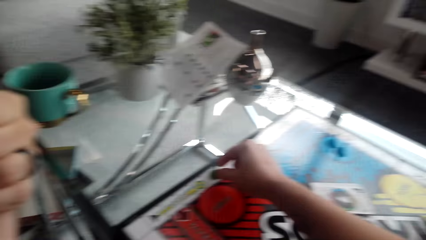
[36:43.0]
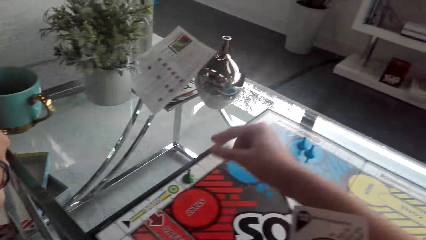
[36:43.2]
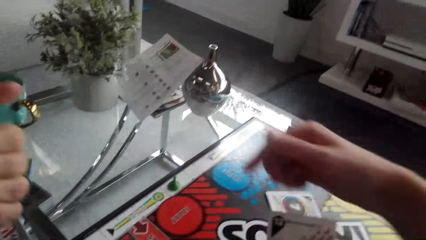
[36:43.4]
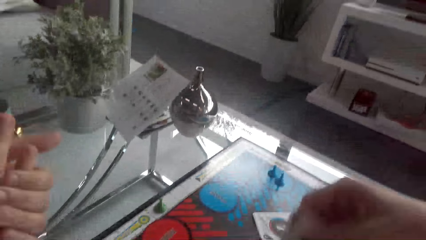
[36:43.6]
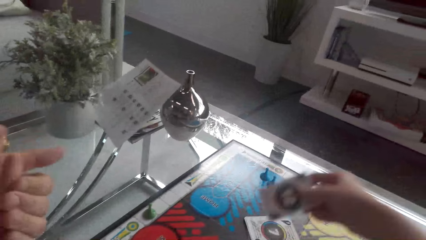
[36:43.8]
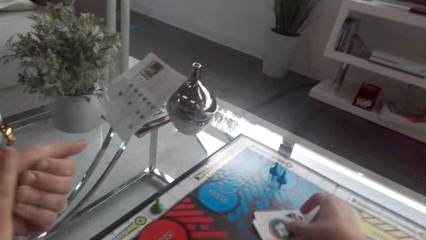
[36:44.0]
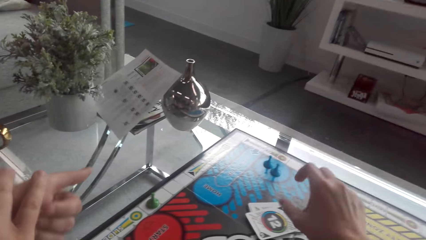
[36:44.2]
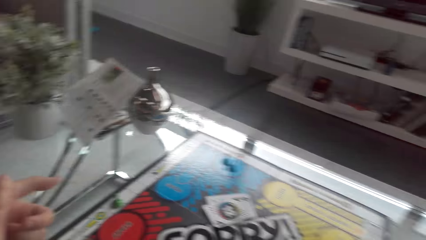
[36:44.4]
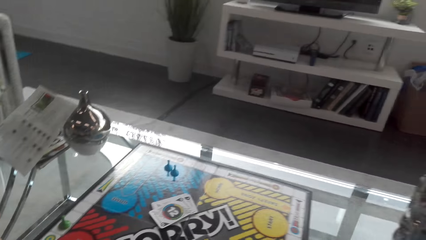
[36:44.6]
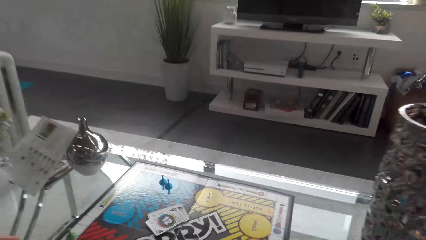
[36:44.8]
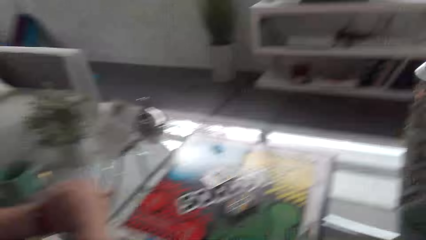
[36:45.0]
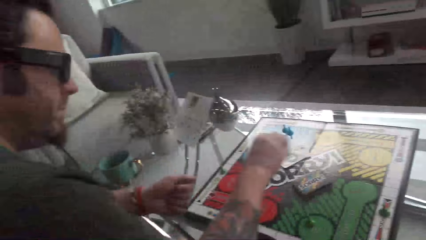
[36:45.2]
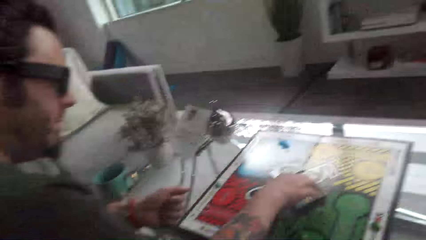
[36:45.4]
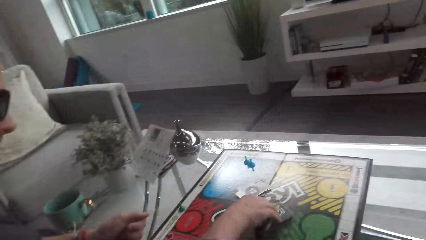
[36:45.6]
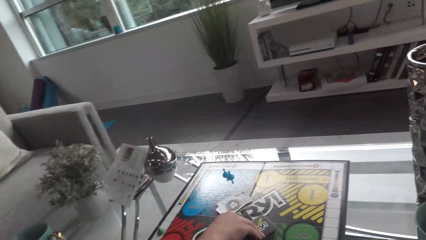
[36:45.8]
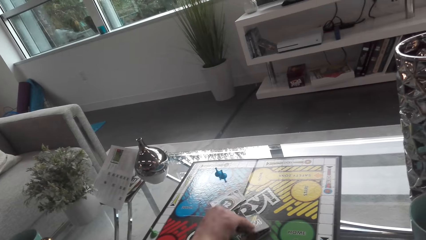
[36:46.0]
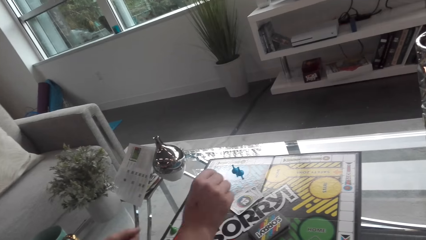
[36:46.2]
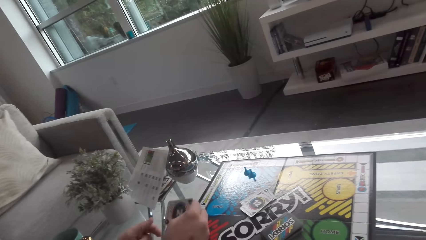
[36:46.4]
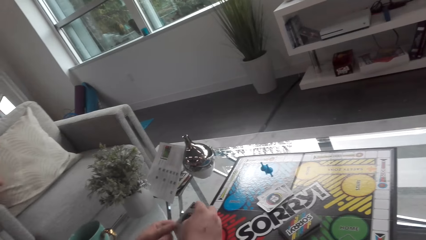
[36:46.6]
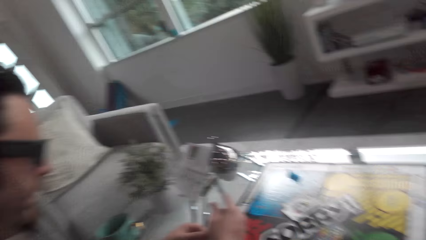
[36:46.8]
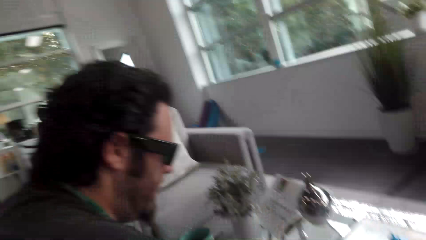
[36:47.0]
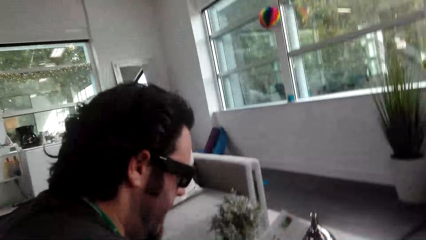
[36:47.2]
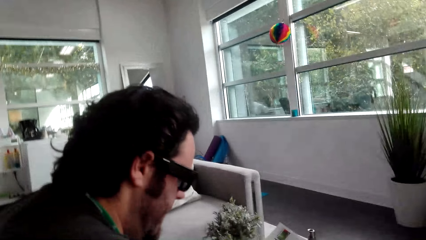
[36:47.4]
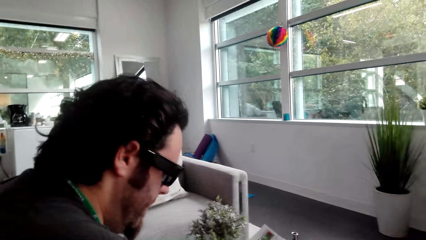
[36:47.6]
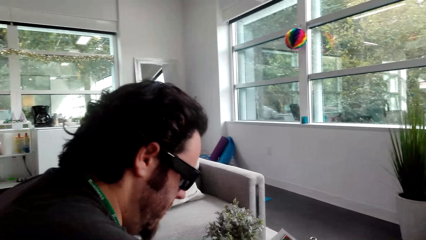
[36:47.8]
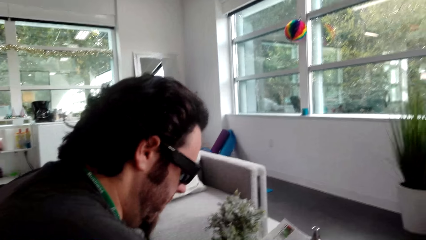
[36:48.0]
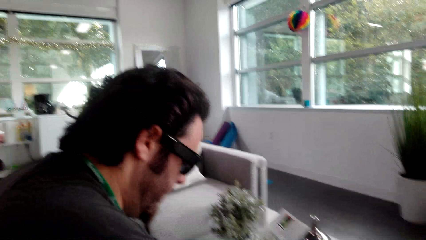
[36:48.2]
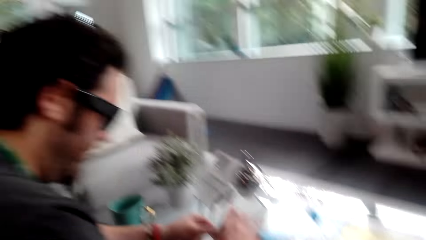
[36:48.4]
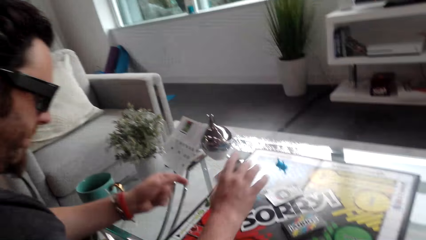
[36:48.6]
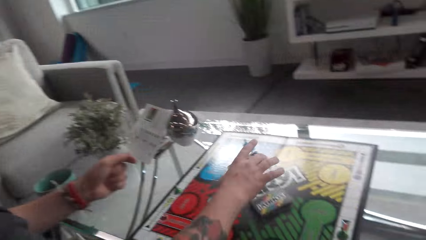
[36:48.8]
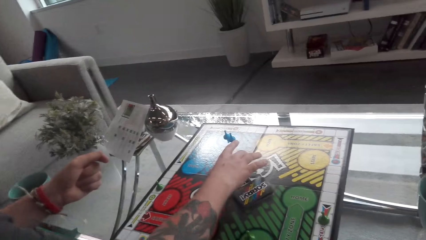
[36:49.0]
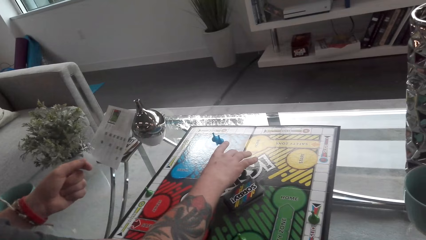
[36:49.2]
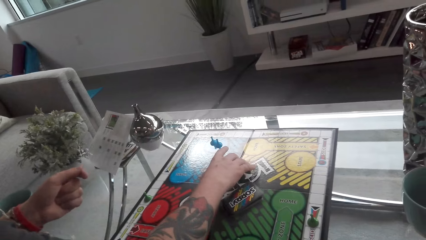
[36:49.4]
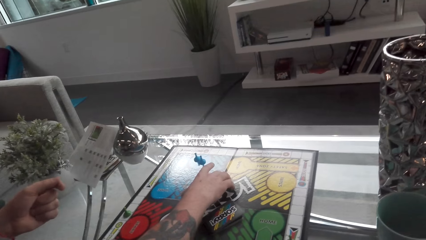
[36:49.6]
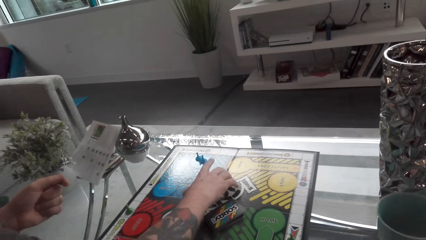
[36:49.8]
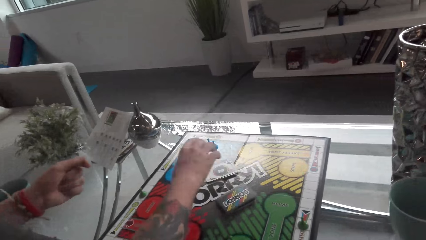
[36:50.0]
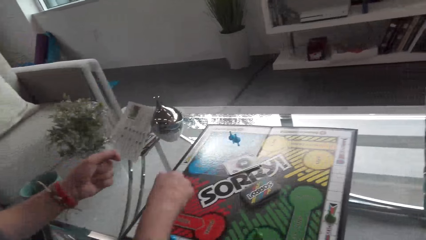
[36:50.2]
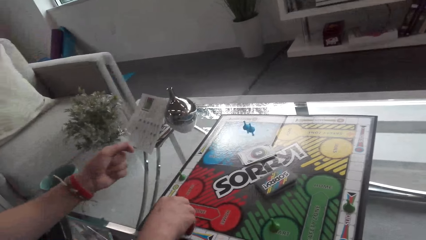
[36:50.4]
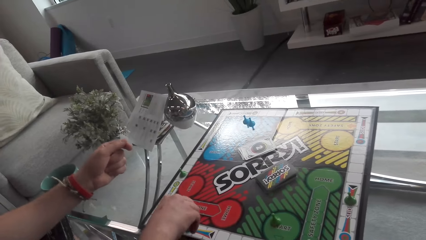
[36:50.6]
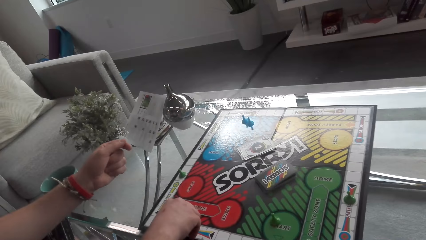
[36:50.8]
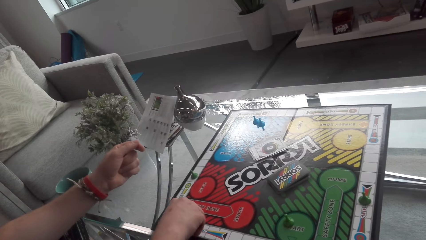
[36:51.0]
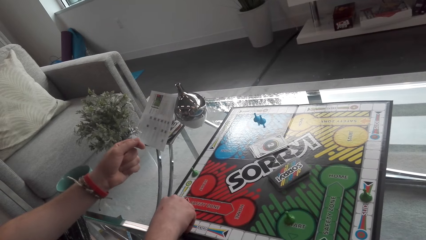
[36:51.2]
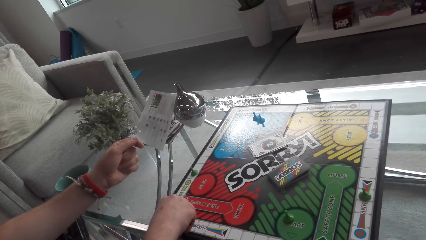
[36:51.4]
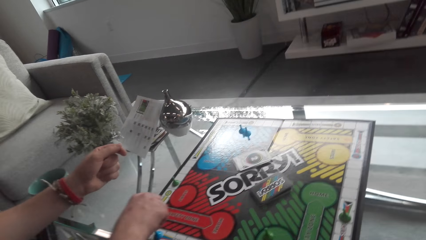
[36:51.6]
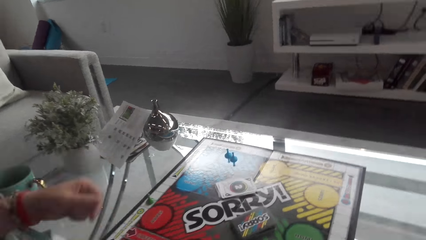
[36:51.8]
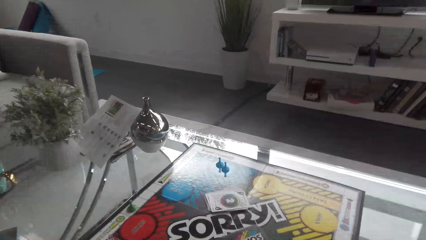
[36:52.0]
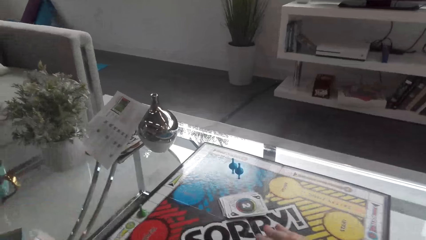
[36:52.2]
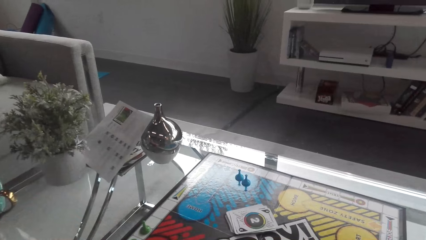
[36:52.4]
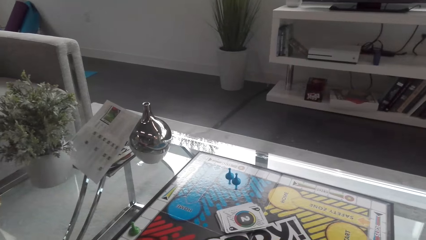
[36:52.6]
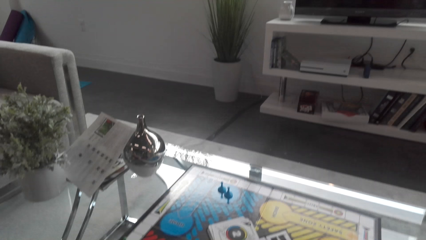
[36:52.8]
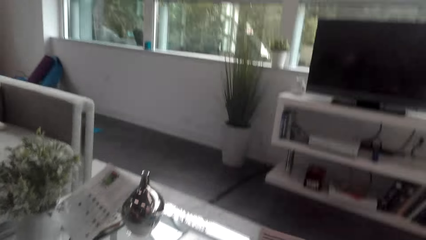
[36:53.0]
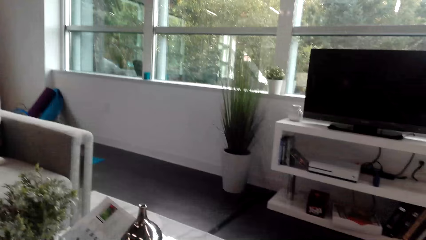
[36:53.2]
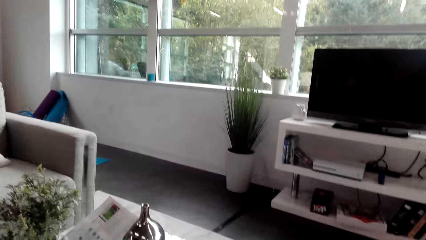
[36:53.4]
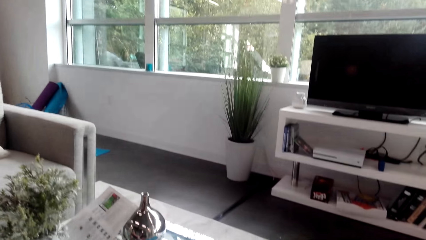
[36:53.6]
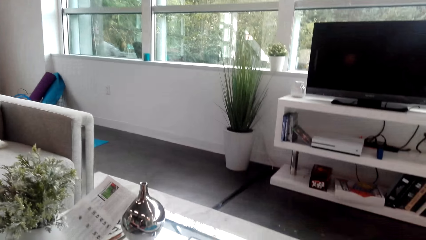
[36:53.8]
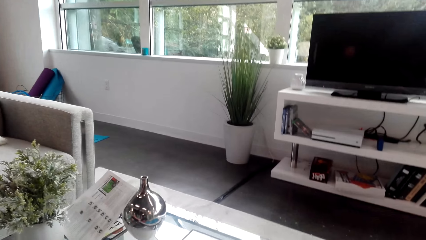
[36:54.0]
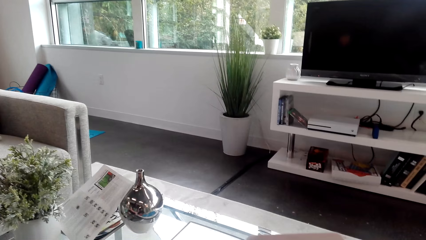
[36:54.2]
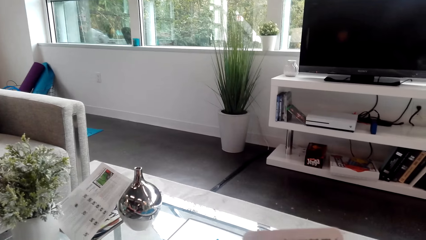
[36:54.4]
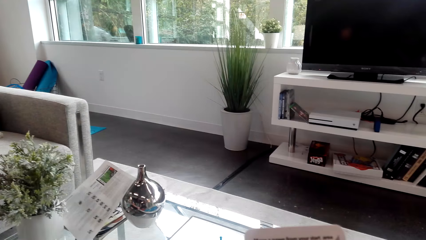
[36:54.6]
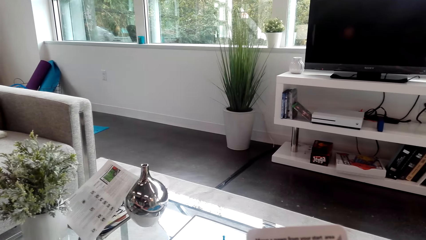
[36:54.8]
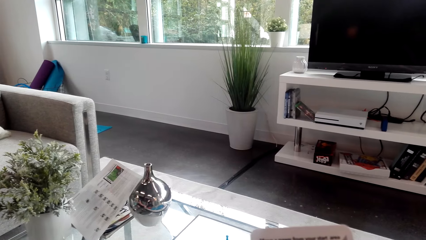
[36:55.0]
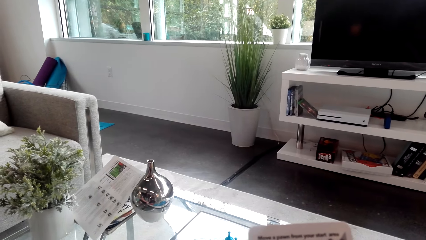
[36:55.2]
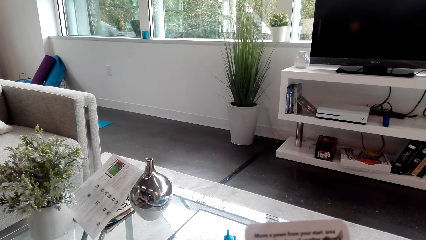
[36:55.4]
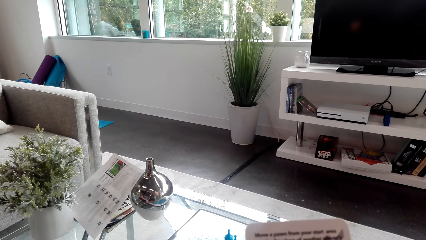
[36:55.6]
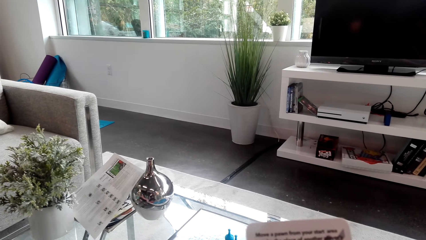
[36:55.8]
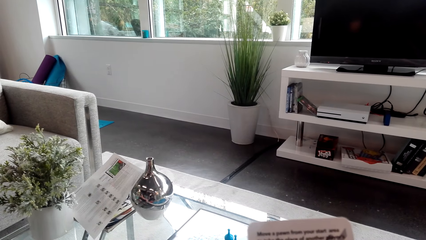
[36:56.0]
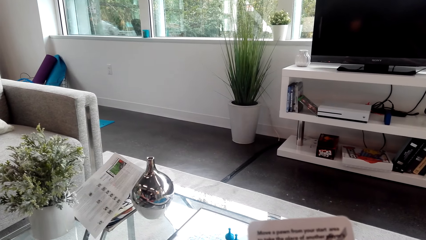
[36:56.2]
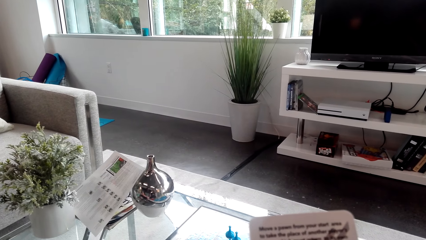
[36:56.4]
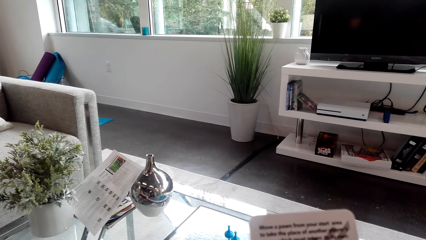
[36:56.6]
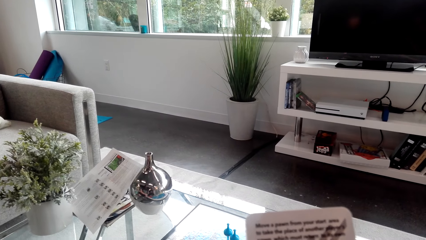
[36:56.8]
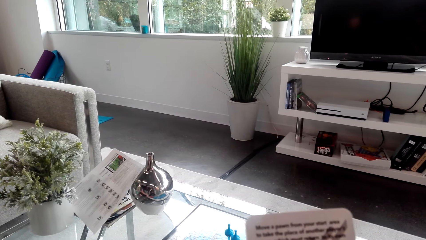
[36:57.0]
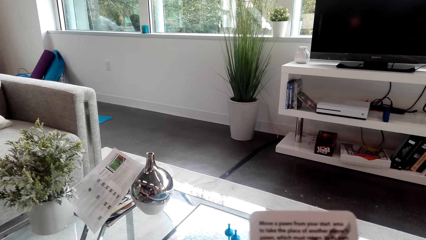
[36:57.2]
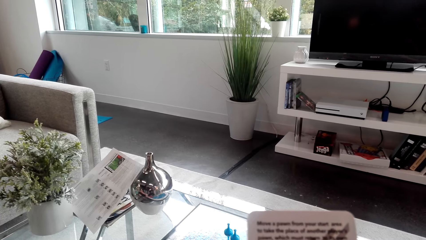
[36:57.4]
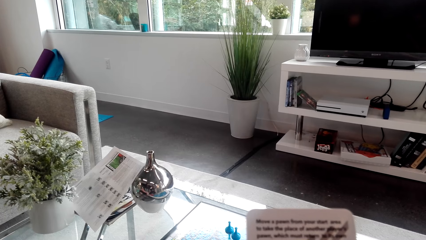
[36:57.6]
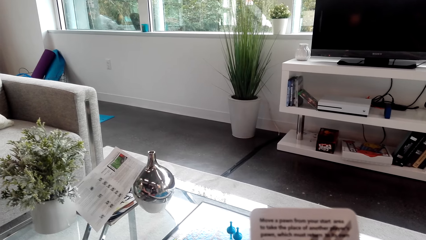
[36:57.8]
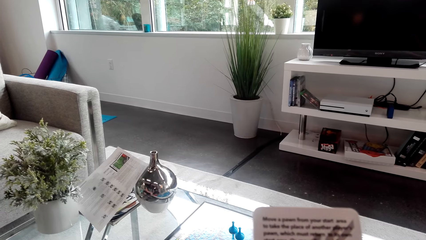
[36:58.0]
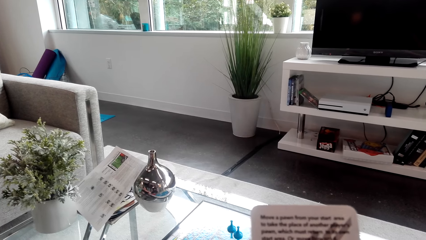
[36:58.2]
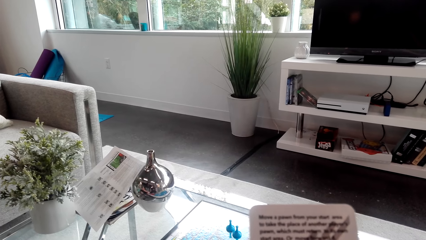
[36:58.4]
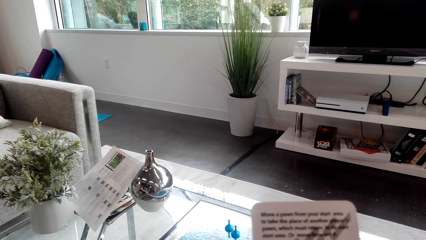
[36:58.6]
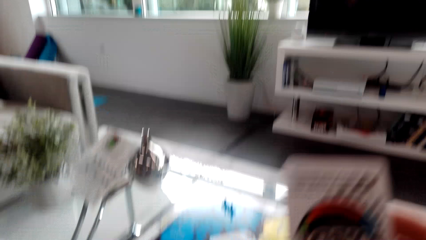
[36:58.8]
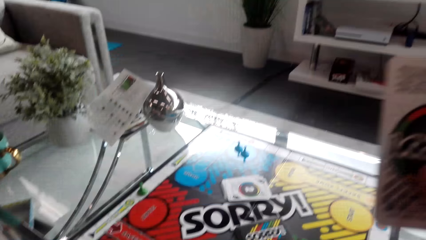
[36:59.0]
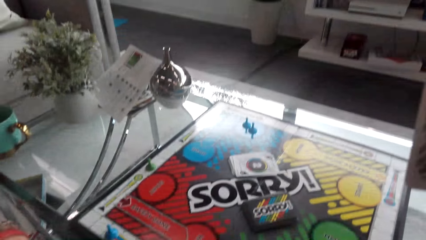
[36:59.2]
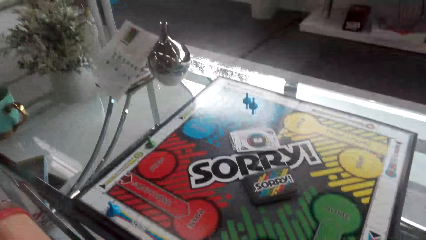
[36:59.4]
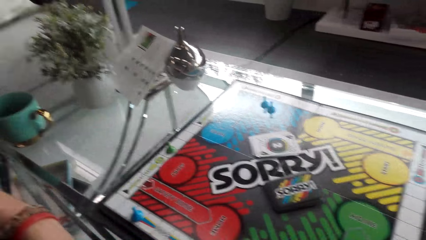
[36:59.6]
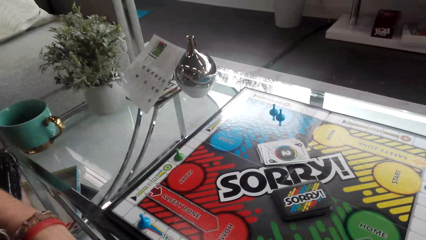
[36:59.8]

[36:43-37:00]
The camera wearer puts the card on top of other cards. A man picks up the cards and looks at the cards. The man puts the card on top of other cards, moves the token on the board, and plays the card game. The camera wearer converses with the man. They read the card.
